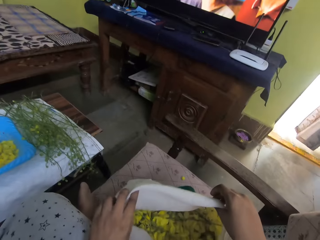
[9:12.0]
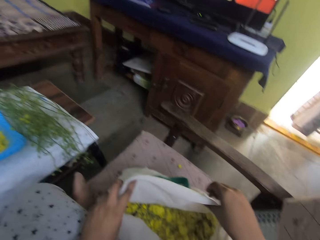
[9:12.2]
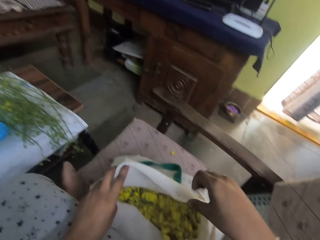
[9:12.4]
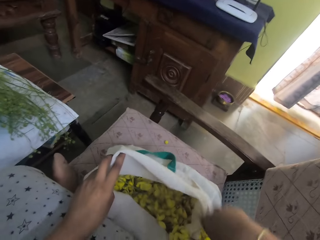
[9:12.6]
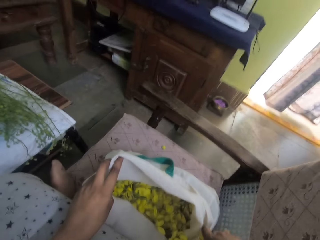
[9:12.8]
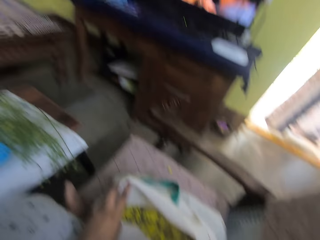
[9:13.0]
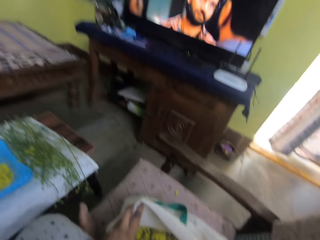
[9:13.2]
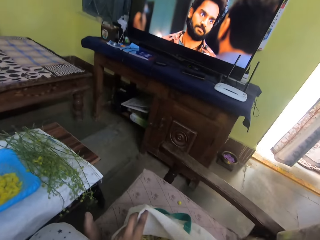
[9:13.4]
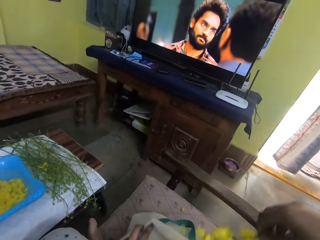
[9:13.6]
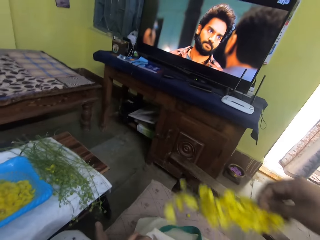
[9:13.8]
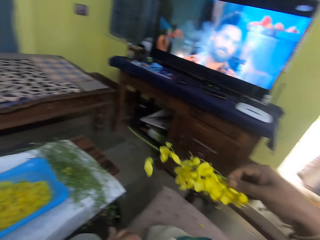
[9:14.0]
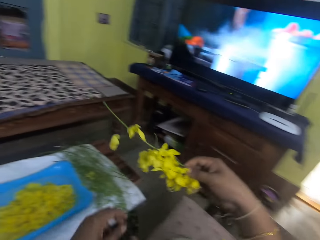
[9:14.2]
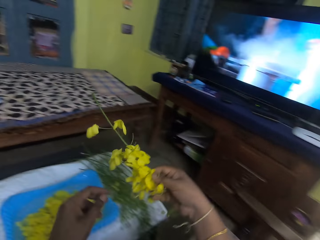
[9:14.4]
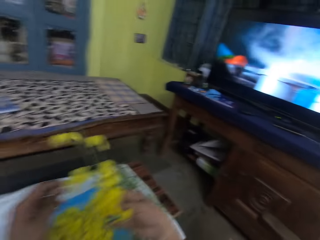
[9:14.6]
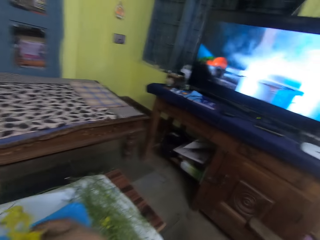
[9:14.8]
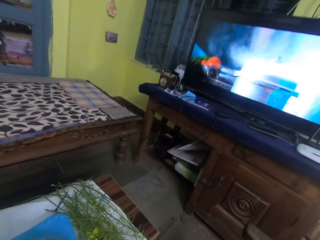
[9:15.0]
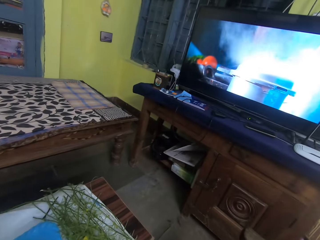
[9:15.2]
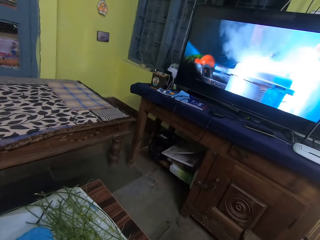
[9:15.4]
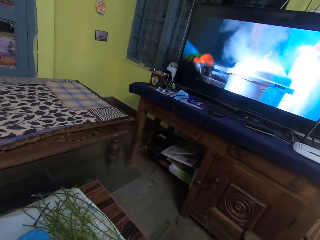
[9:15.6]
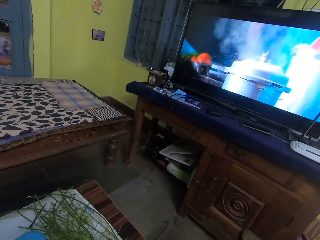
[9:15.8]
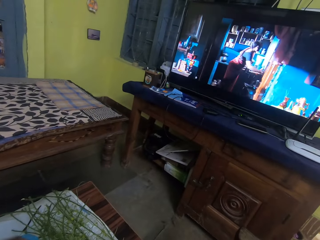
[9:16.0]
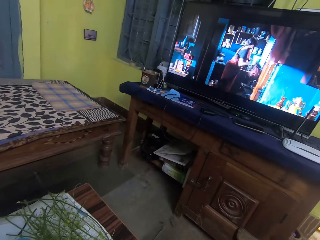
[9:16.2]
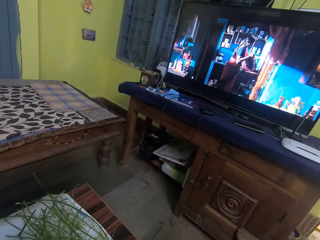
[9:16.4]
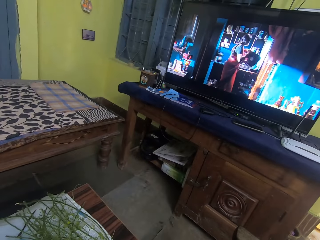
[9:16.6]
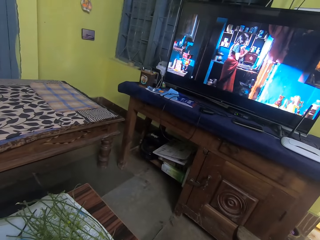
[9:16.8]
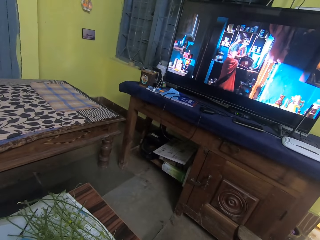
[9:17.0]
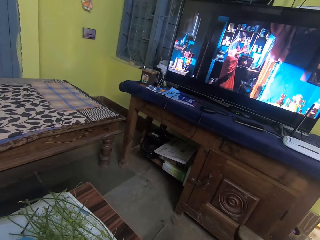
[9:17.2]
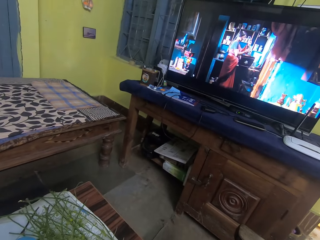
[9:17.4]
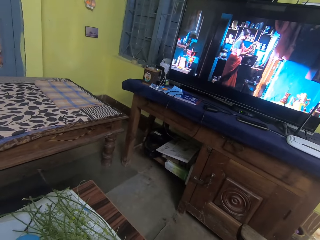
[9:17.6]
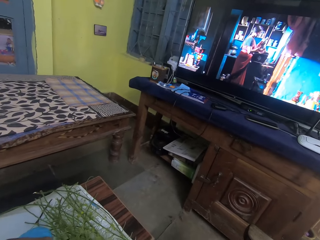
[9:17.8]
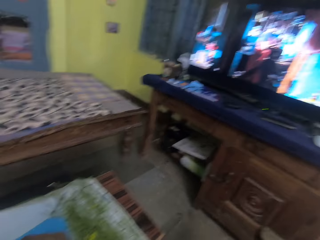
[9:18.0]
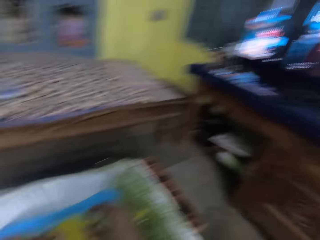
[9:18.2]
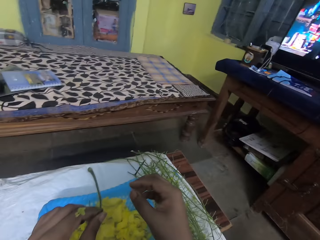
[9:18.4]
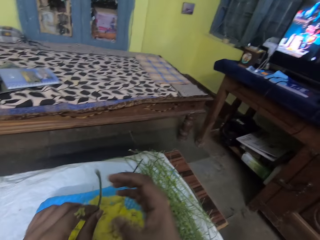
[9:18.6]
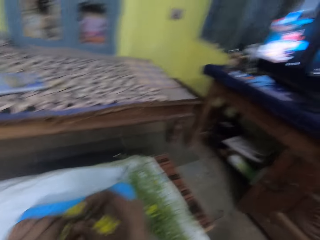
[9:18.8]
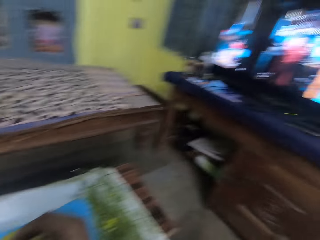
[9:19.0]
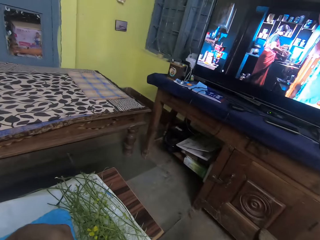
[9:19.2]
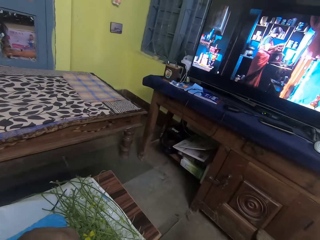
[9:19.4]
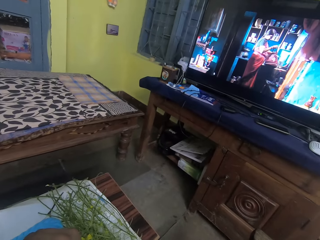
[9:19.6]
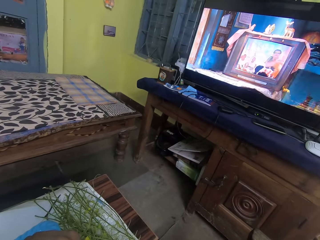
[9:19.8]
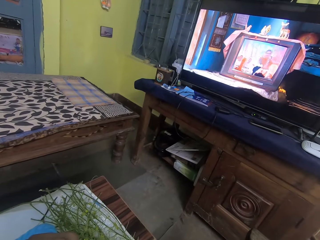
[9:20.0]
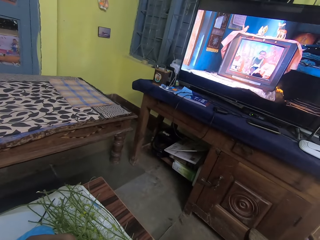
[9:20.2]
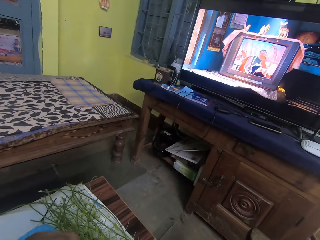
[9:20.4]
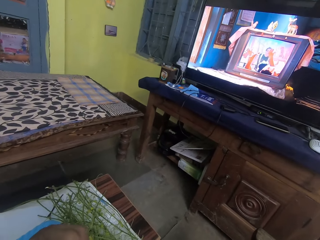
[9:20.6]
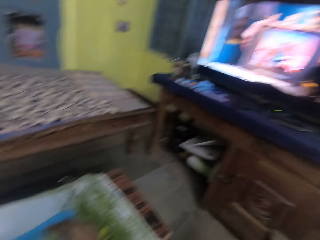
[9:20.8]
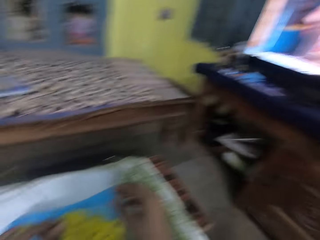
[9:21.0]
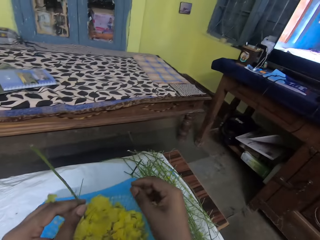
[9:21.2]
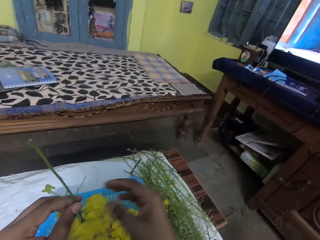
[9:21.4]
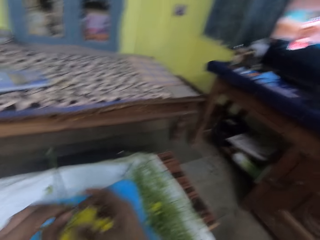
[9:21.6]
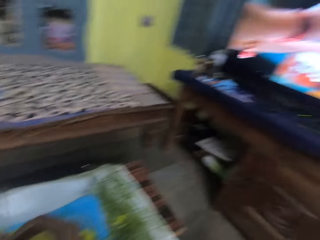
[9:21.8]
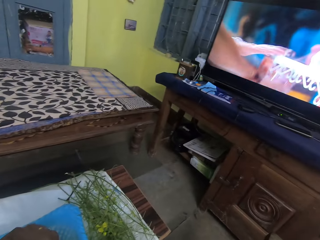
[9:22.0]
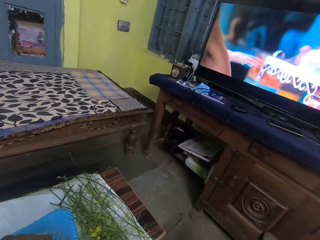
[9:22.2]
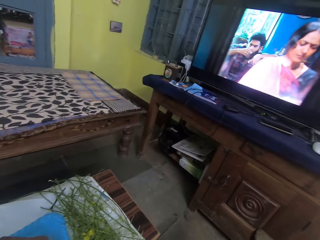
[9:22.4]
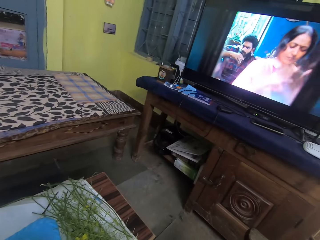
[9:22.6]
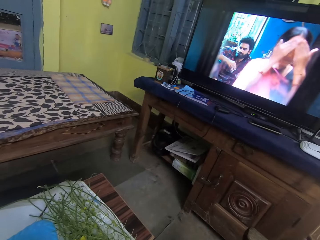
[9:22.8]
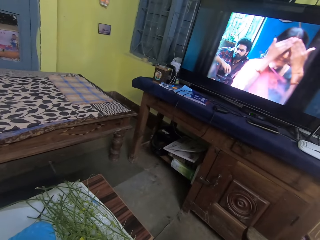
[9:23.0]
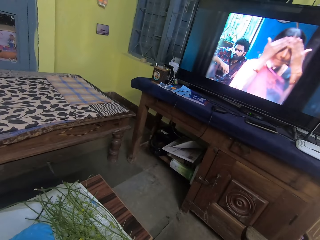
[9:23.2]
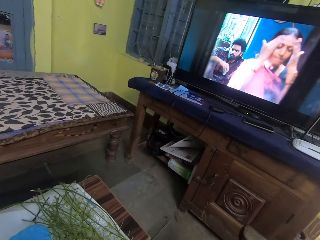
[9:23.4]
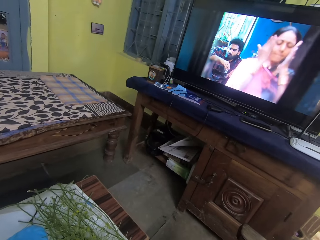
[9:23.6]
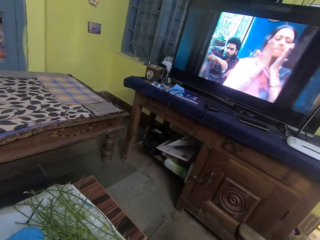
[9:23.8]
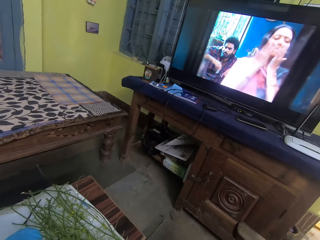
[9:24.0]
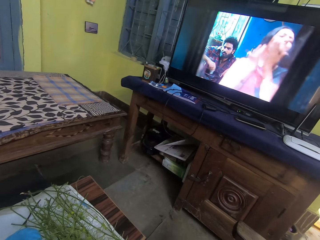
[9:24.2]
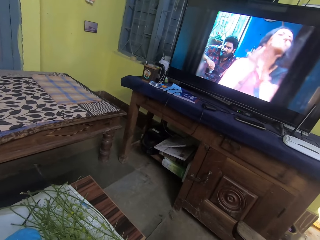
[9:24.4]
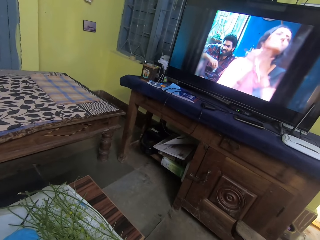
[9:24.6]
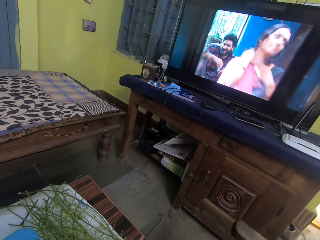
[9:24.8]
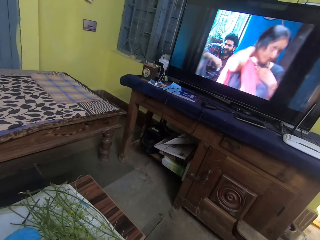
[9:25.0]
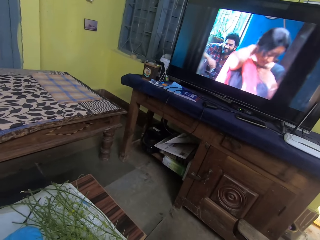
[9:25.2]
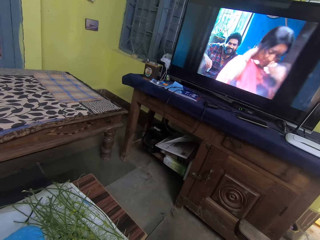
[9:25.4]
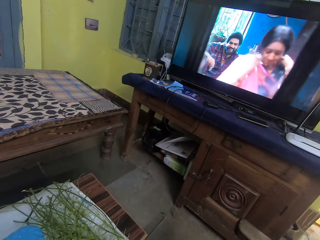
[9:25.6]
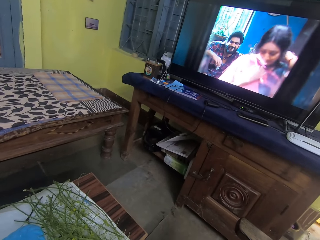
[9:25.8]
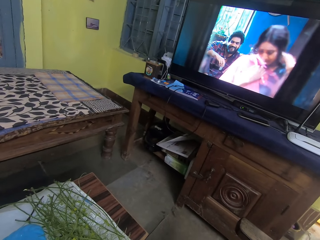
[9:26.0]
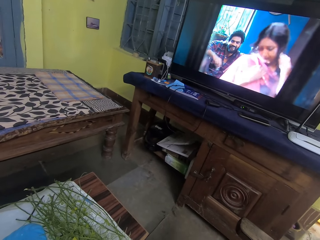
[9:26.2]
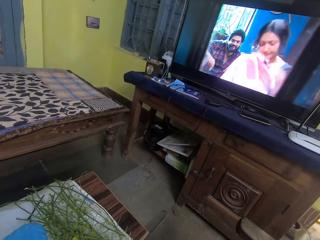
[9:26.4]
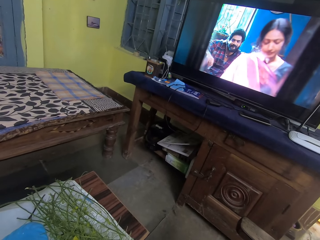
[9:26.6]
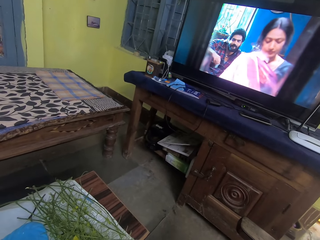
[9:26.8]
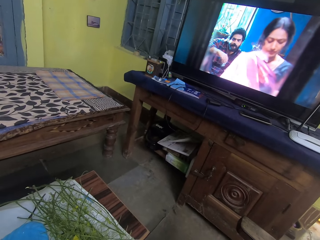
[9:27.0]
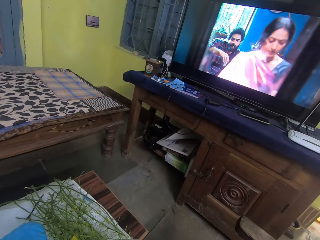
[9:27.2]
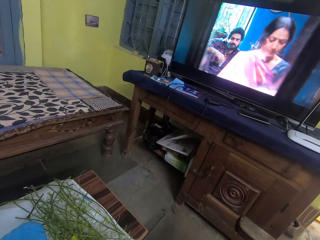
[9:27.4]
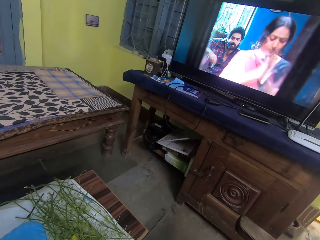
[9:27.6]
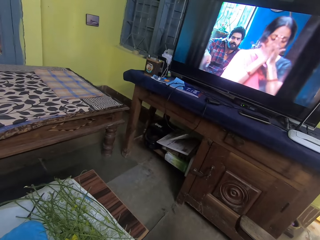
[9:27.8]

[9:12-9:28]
The camera wearer opens the bag of Amaltaas flower on the chair with her hands. She watches the movie in the screen. She picks a branch of Amaltaas flower from the bag of Amaltaas flower on the chair with her right hand. She holds the branch of Amaltaas flower with her hands. She stares at the screen. She holds the leaf stem with her left hand. She plucks a flower from the plant. She plucks leaves from the leaf stem in her left hand with her right hand. She stares at the screen.

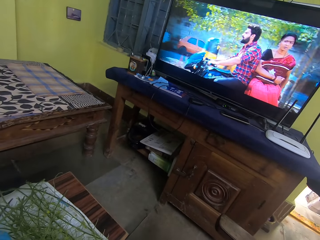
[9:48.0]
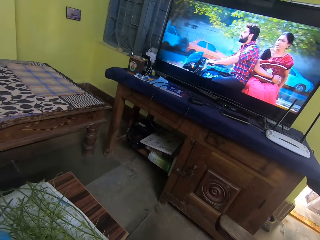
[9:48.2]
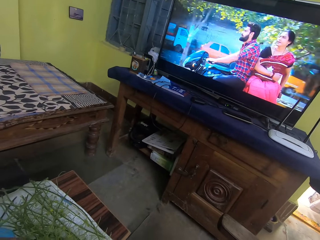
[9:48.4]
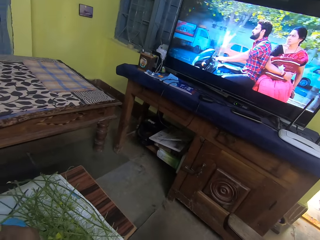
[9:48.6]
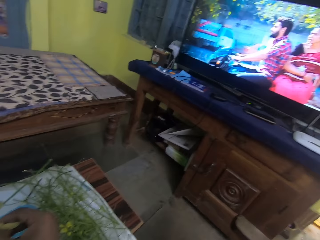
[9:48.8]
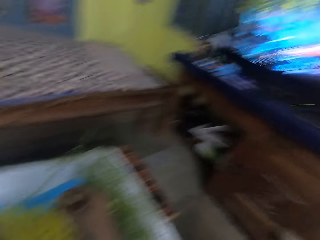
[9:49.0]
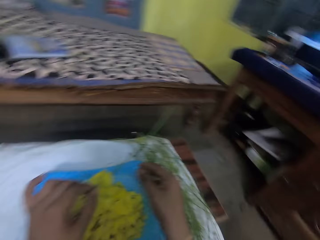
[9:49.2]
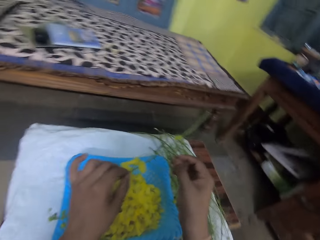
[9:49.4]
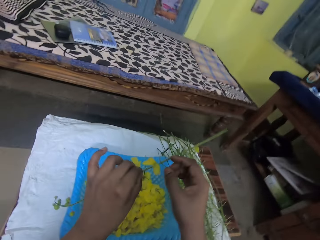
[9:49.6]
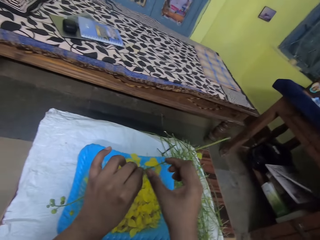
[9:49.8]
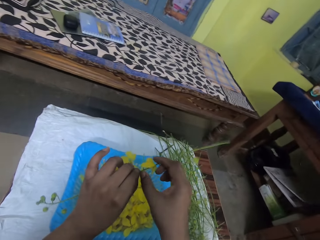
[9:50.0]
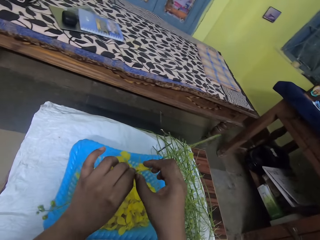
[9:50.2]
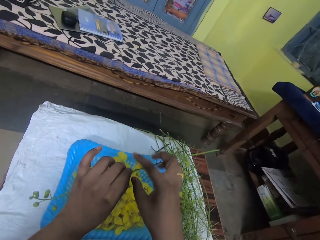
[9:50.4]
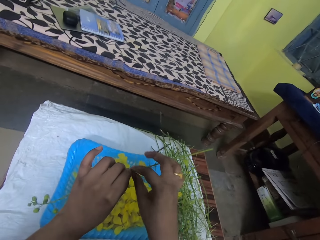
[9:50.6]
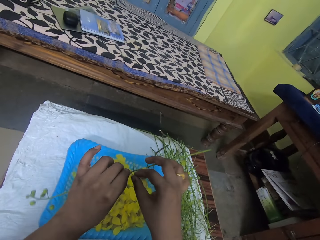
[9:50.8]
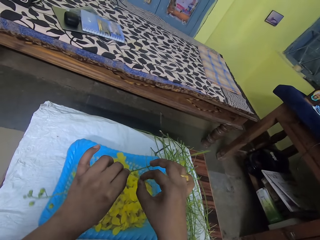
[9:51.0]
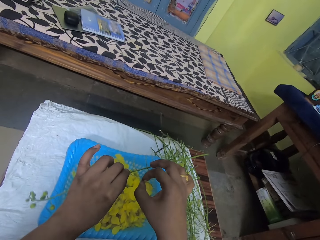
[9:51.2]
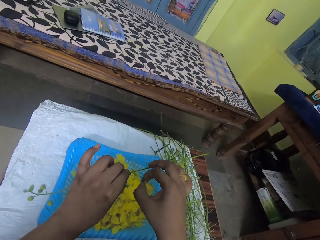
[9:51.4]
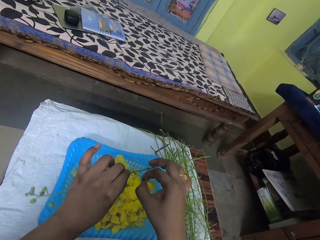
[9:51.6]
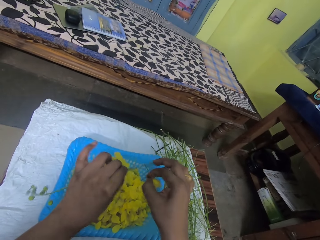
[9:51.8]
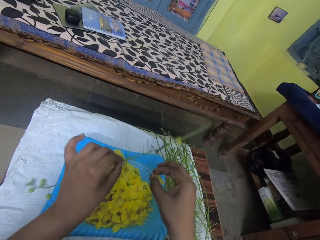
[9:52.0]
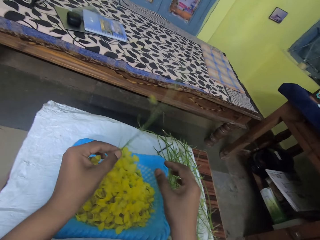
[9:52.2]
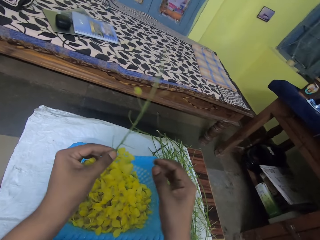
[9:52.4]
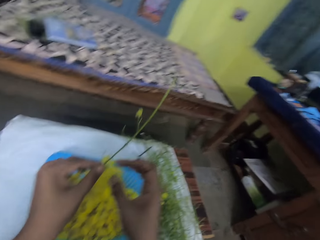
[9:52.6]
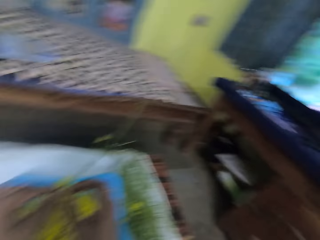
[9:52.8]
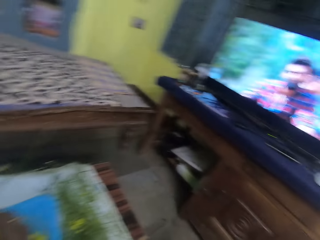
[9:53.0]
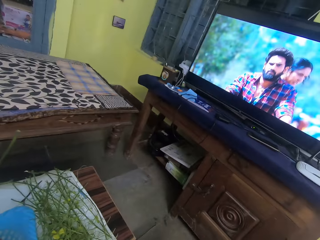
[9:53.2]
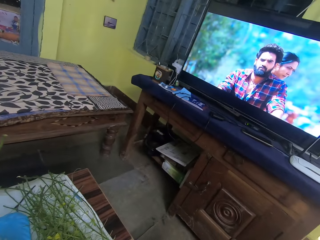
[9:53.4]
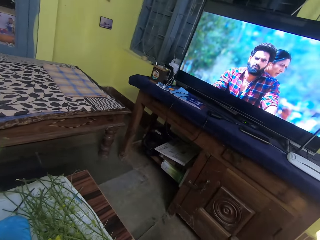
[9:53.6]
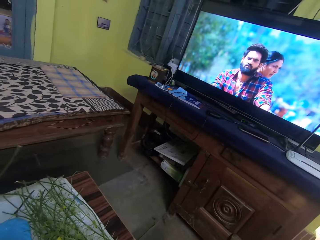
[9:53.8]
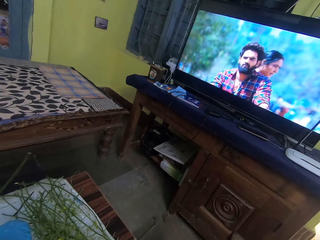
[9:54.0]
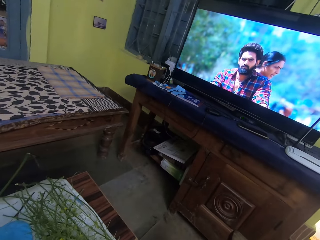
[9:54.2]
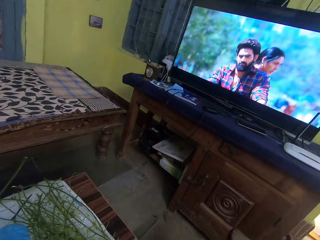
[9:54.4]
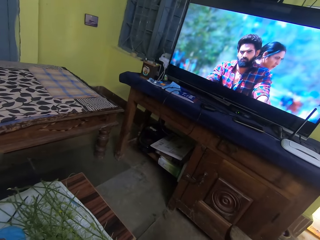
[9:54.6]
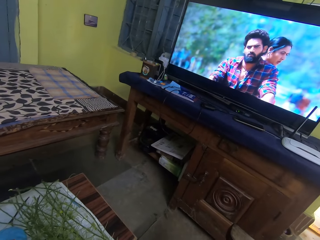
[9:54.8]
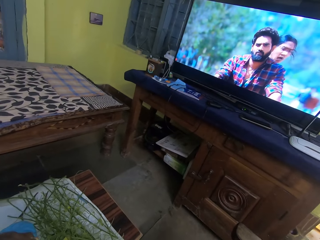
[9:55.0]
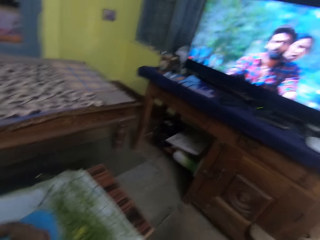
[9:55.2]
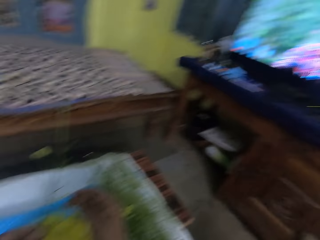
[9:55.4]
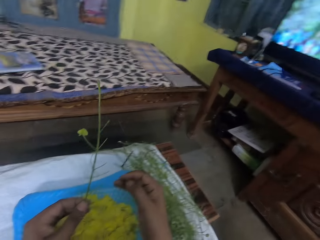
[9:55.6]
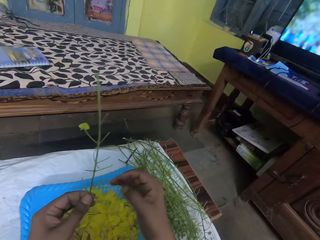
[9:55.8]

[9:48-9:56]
The camera wearer drops the leaves in the sieve on the table with her right hand. She plucks a leaf from the leaf stem in her left hand with her right hand. She drops the leaf in the sieve on the table with her right hand. She plucks leaves from the leaf stem in her left hand with her right hand. She stares at the screen.
